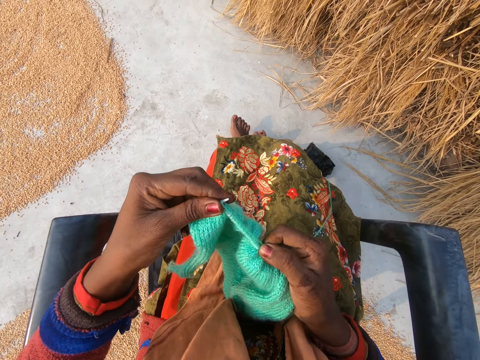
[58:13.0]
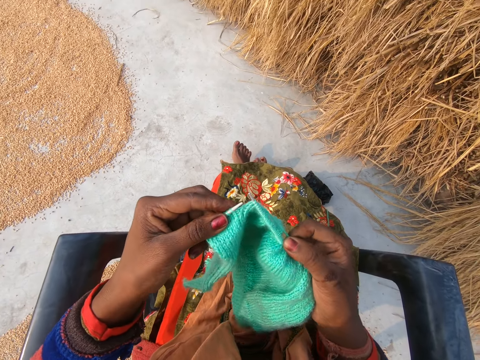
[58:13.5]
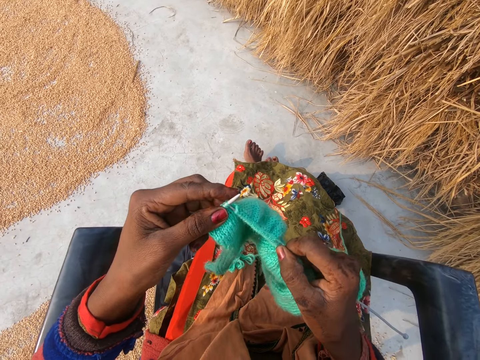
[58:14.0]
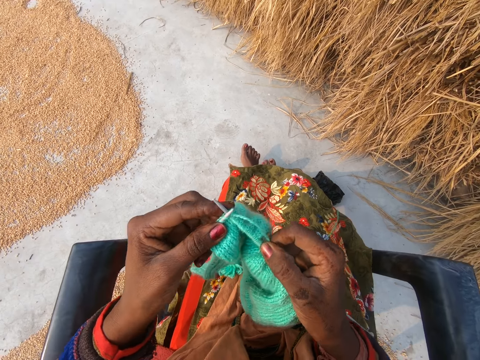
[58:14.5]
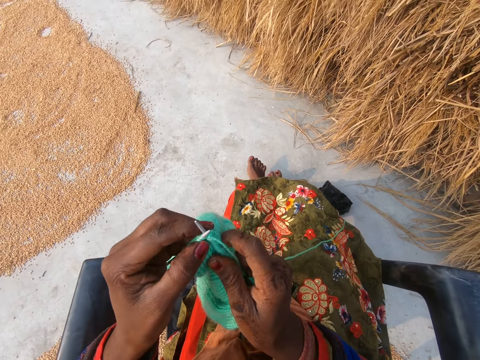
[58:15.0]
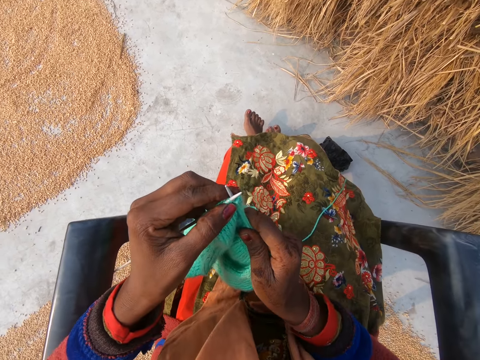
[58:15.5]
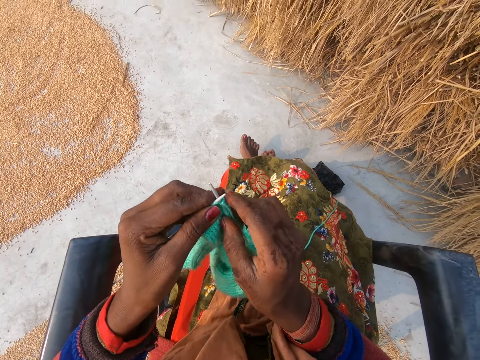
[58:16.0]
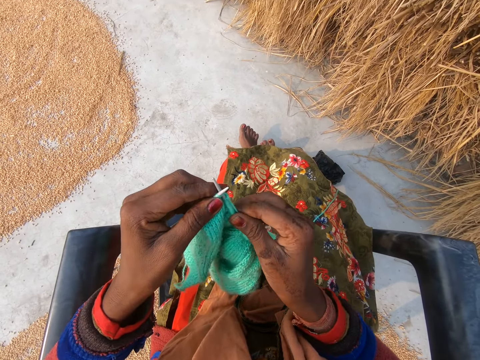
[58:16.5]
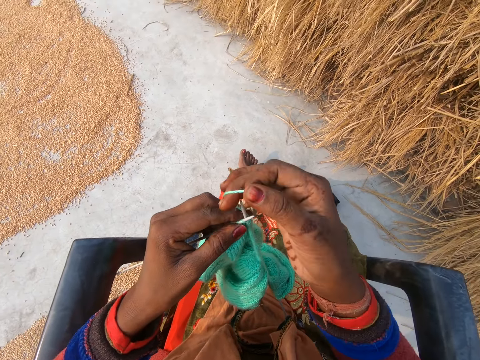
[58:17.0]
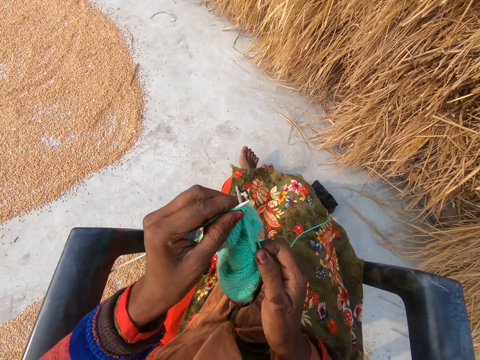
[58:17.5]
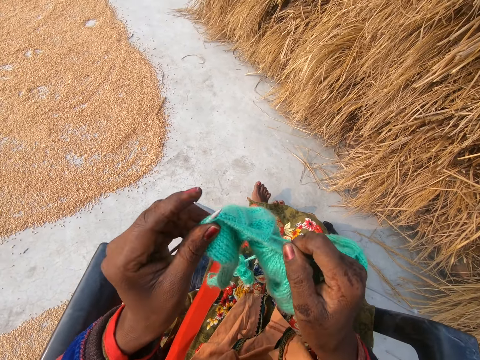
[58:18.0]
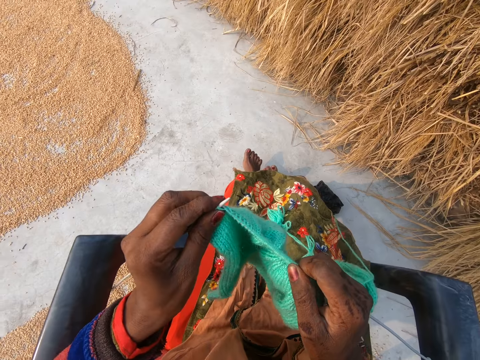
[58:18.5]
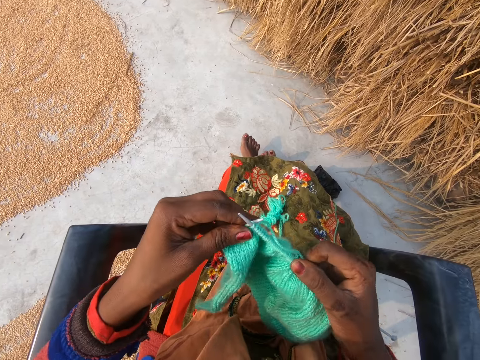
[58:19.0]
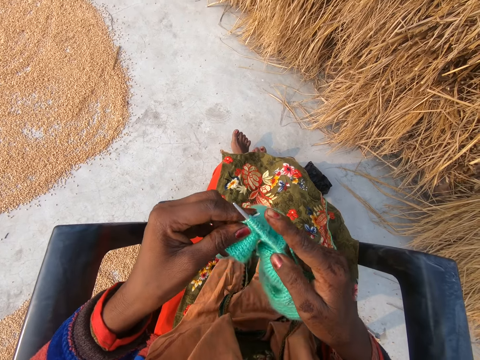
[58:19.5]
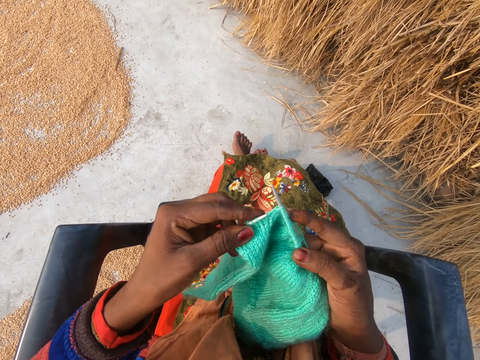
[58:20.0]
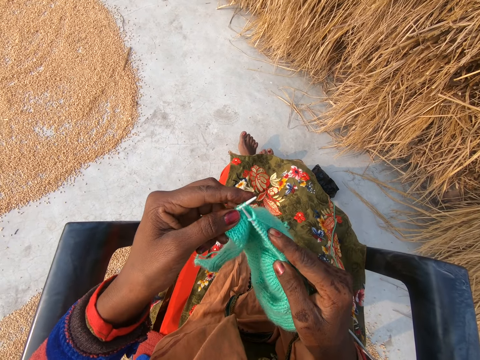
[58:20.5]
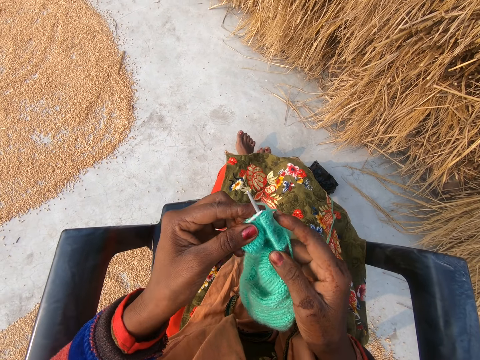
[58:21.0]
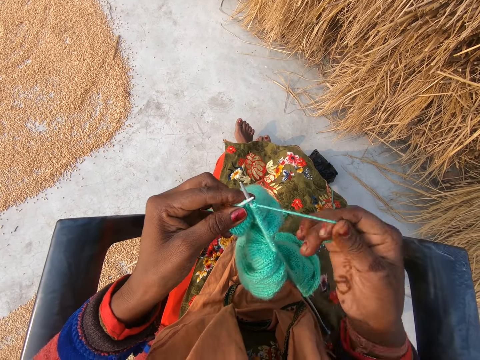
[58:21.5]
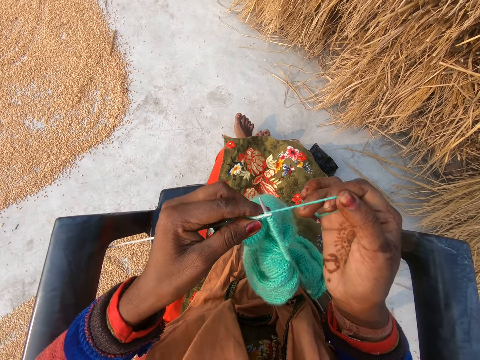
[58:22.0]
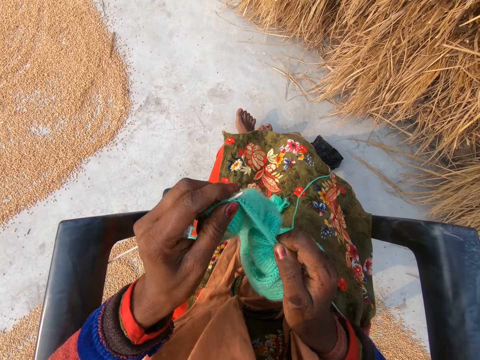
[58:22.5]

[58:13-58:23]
The camera wearer aligns fabric to the crochet. They sew the fabric.

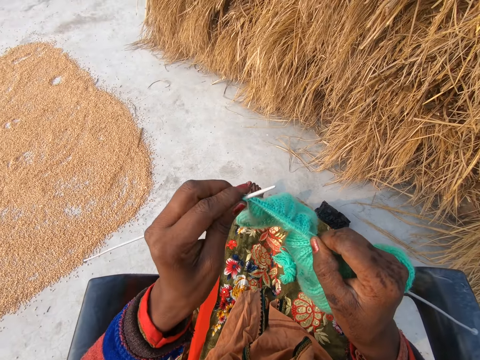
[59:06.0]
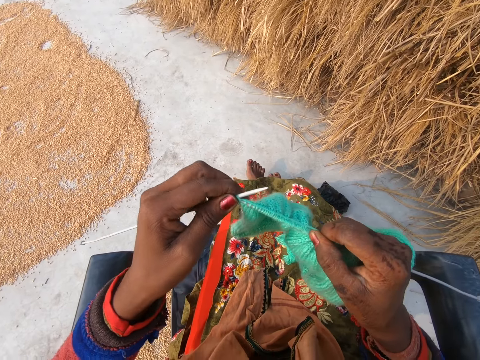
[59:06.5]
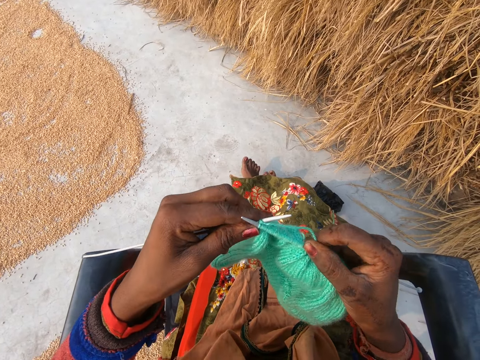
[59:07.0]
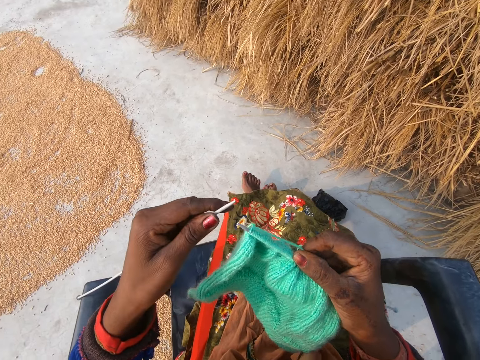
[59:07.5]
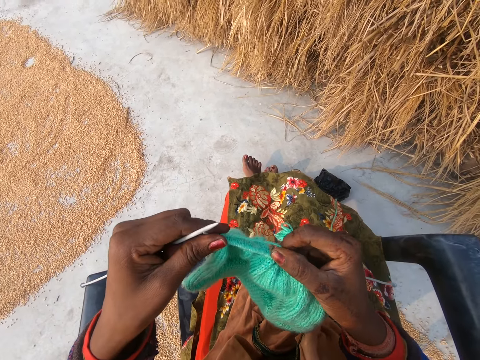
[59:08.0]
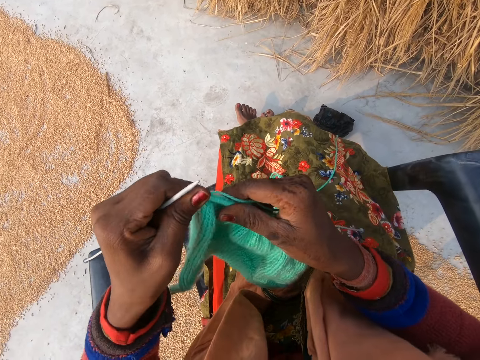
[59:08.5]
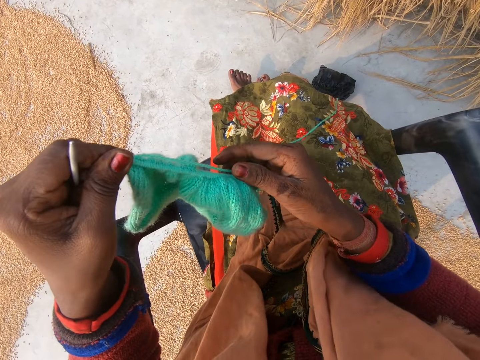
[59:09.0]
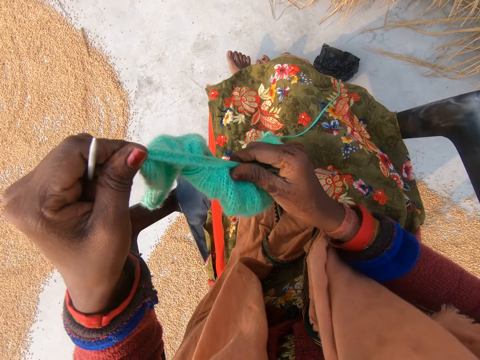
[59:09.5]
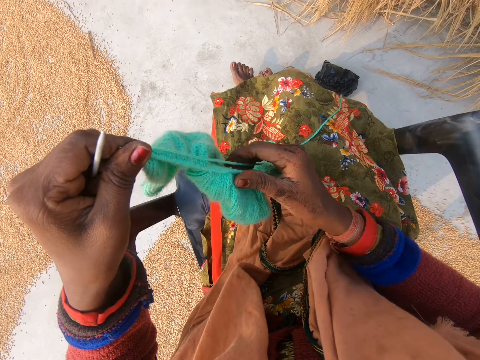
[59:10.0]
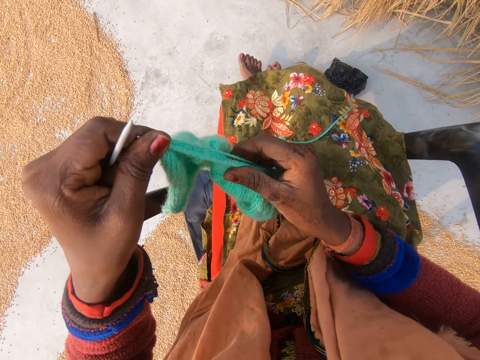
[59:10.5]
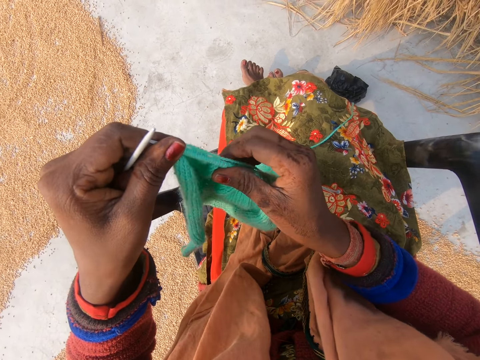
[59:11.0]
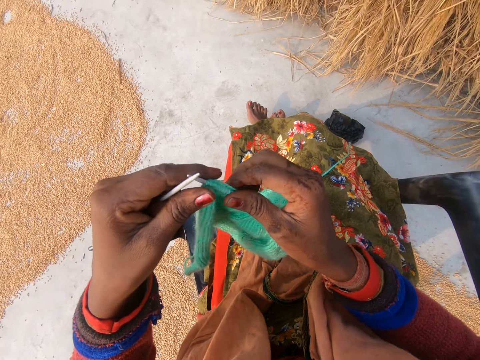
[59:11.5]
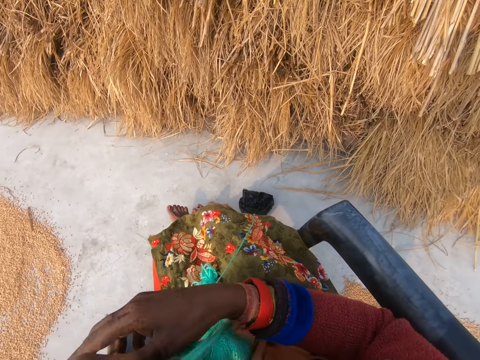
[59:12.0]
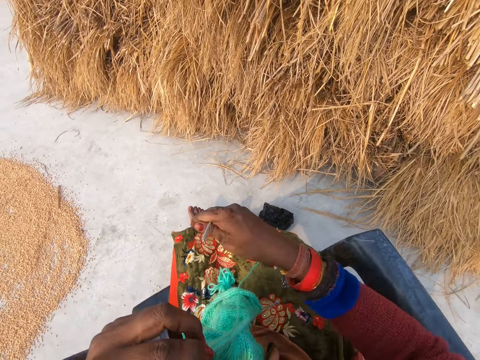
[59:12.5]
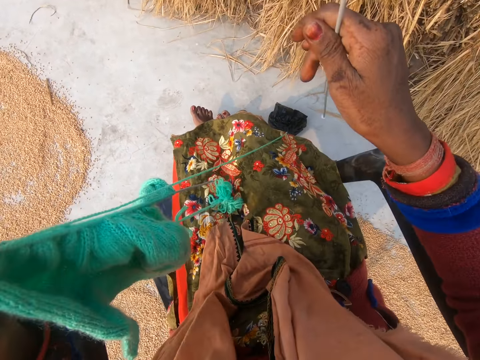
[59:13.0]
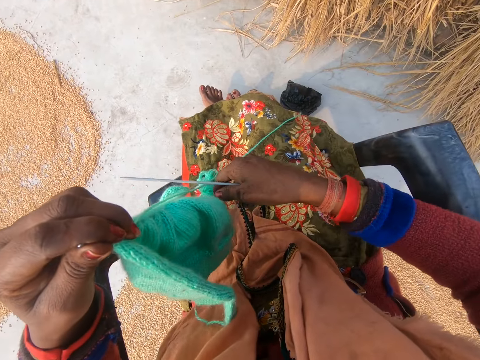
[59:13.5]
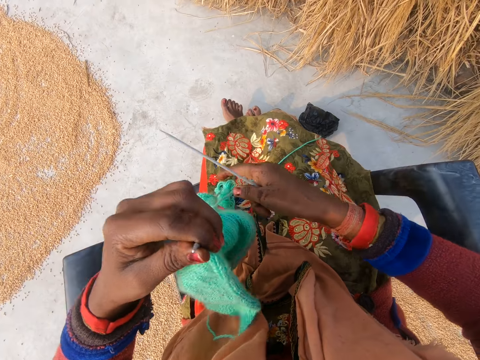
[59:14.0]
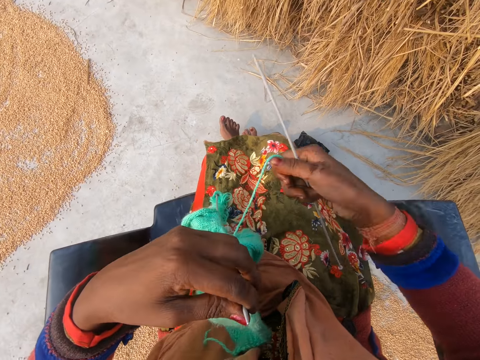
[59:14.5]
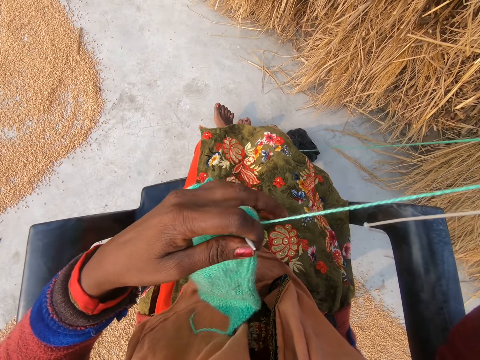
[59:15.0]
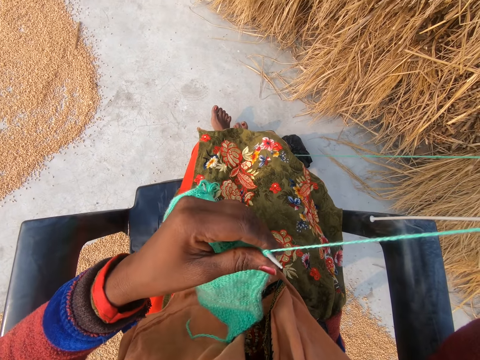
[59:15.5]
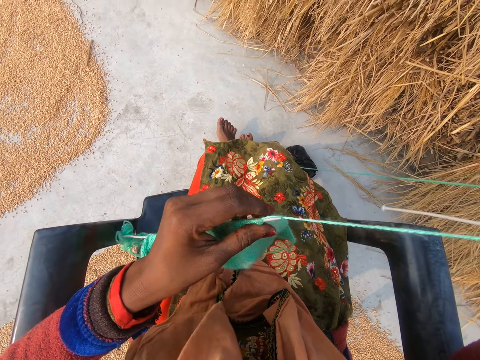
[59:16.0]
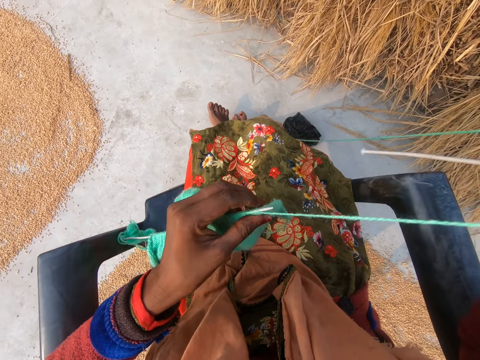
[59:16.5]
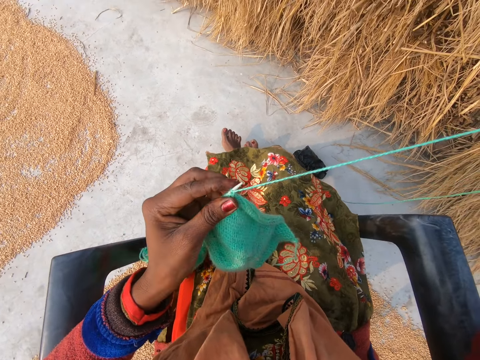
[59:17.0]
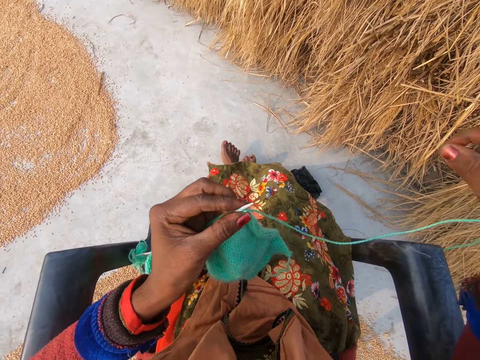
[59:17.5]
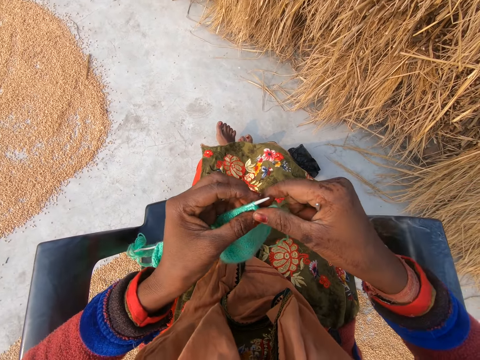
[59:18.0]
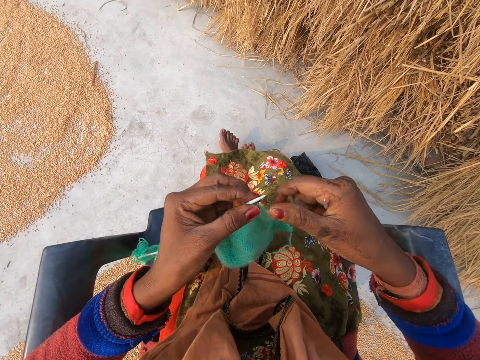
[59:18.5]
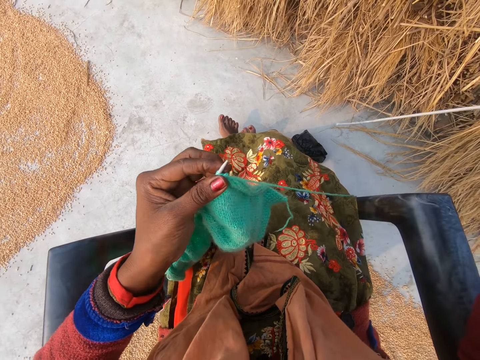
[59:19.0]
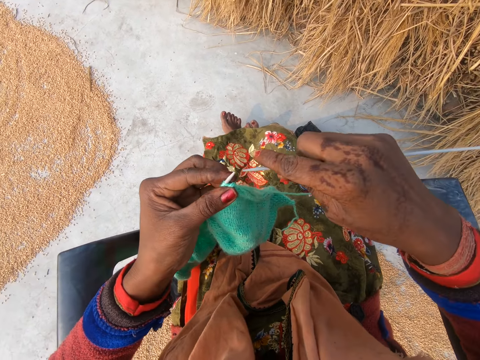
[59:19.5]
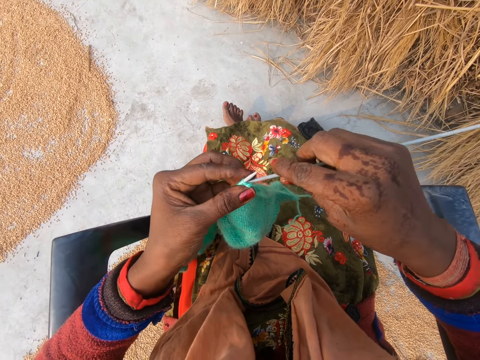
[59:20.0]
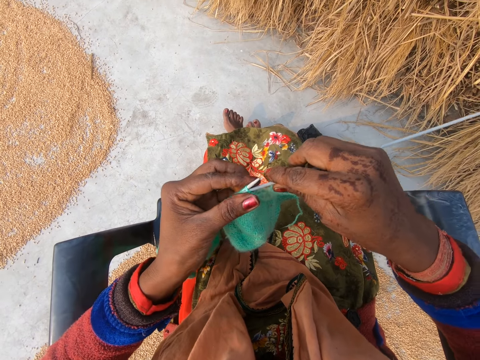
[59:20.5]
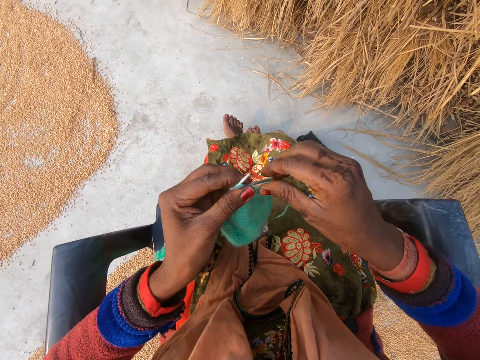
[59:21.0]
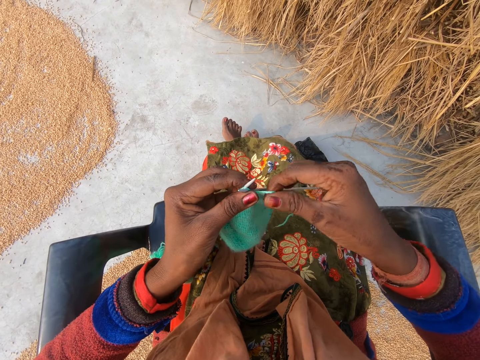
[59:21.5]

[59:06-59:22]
The camera wearer adjusts the yarn on the knitting needle with her right hand. She changes the crochet to the opposite hand. She removes the knitting needle in her left hand with her right hand. She holds the yarn up with her right hand. She aligns the thread. She adjusts the yarn with her right hand. She hooks the knitting needle in her right hand with her right hand to the yarn. She sews the fabric.
